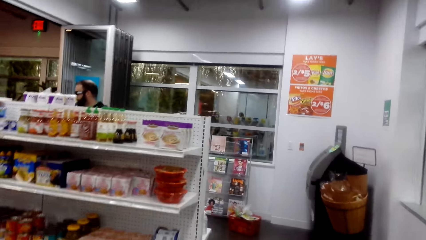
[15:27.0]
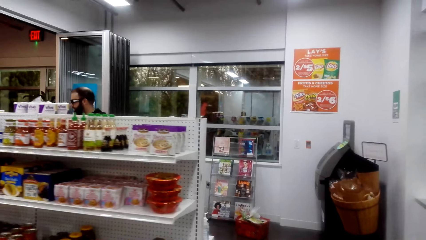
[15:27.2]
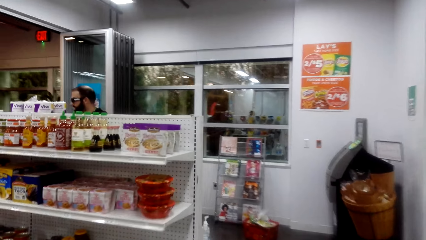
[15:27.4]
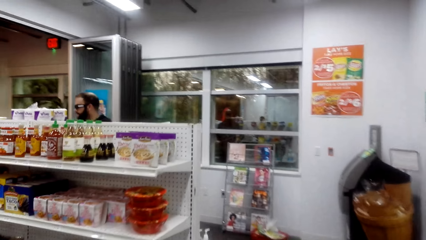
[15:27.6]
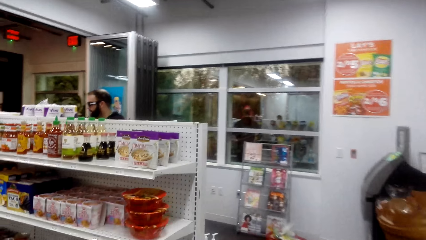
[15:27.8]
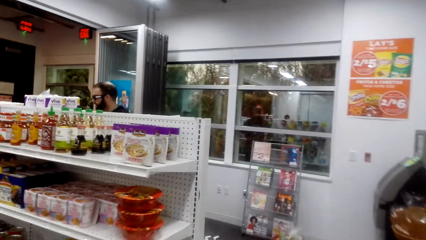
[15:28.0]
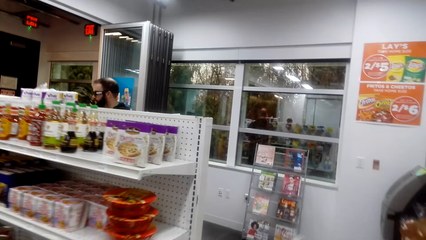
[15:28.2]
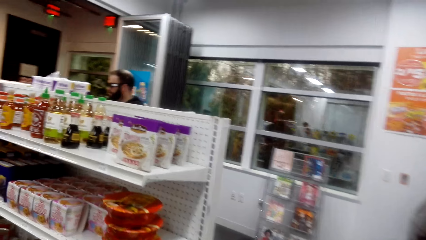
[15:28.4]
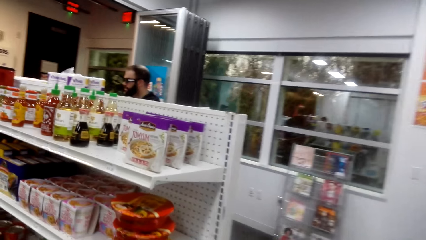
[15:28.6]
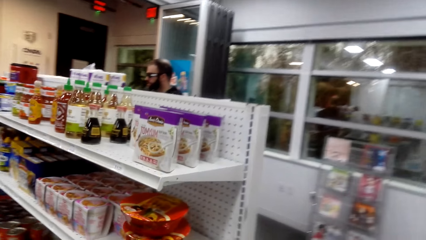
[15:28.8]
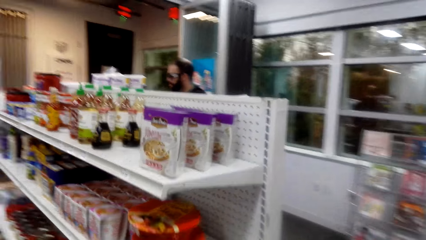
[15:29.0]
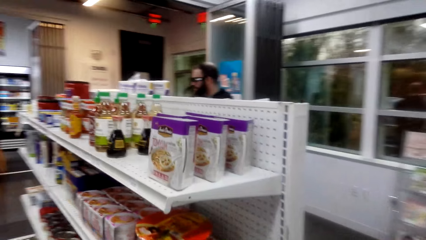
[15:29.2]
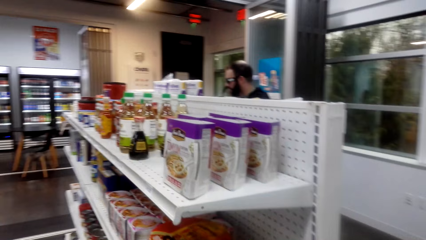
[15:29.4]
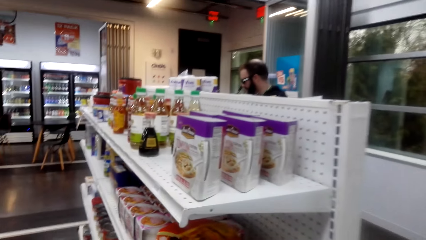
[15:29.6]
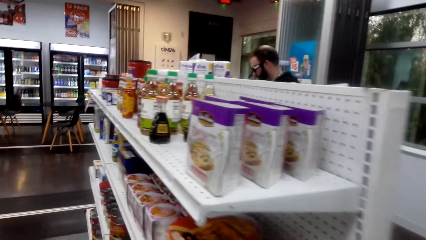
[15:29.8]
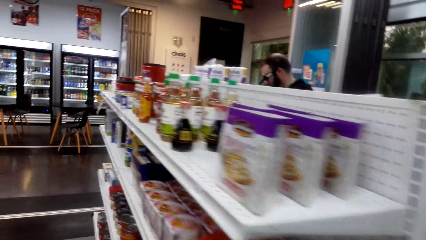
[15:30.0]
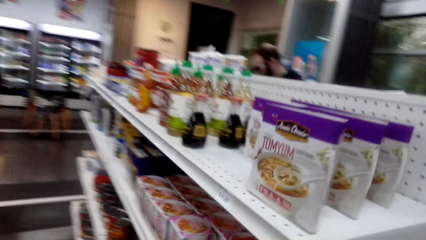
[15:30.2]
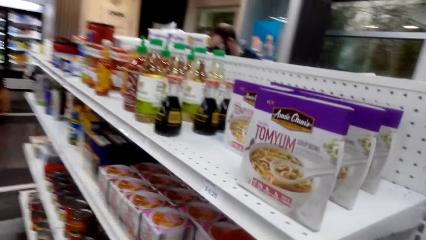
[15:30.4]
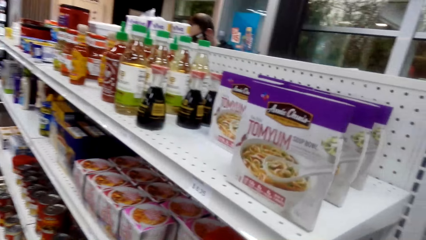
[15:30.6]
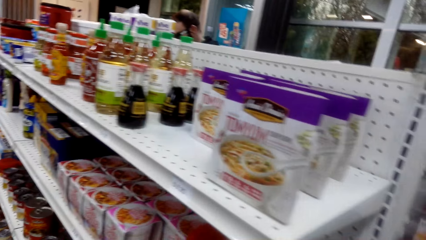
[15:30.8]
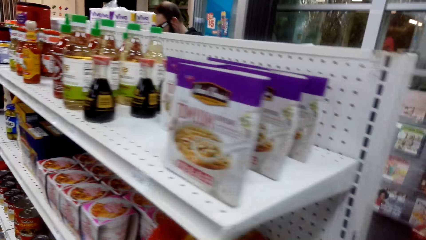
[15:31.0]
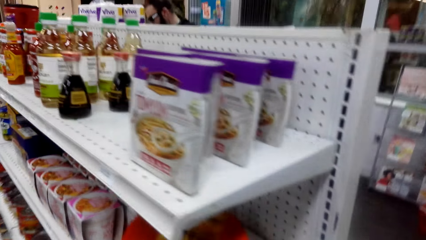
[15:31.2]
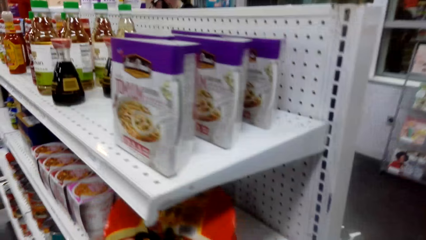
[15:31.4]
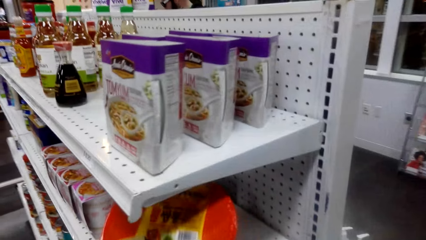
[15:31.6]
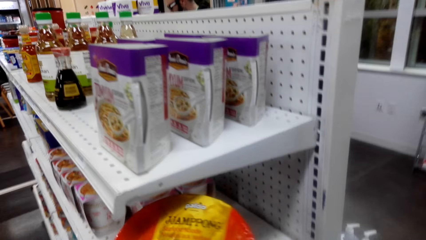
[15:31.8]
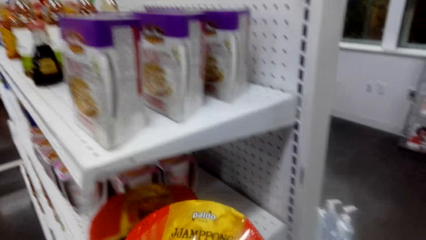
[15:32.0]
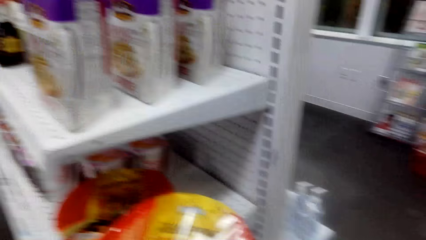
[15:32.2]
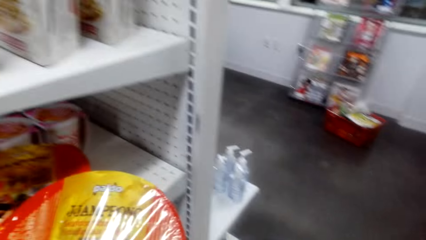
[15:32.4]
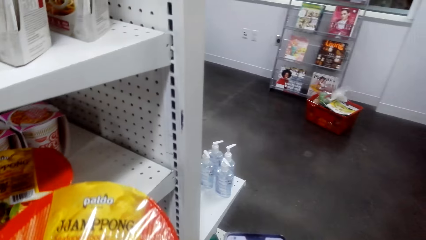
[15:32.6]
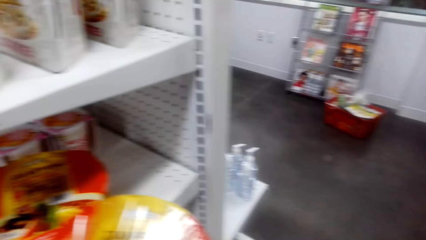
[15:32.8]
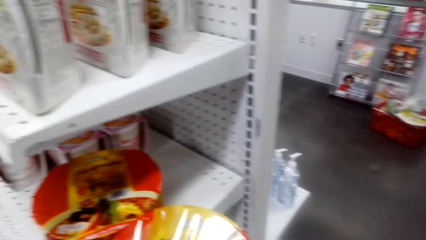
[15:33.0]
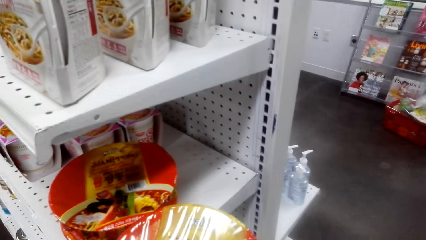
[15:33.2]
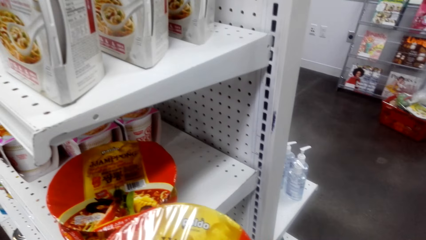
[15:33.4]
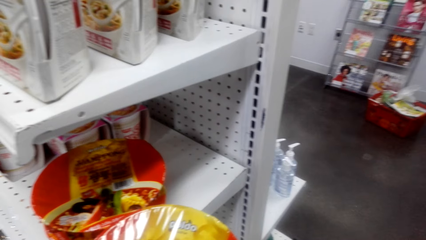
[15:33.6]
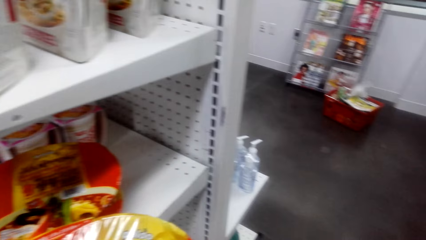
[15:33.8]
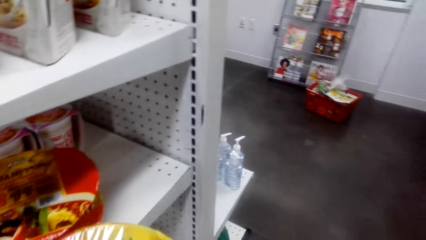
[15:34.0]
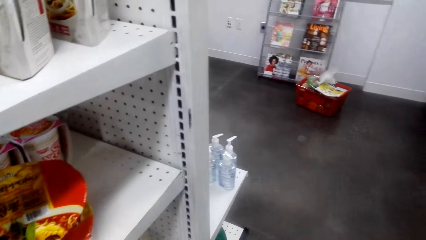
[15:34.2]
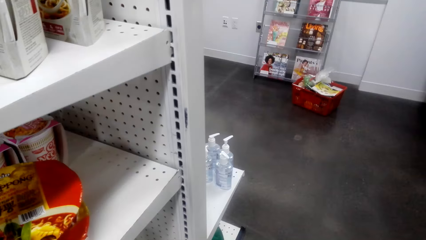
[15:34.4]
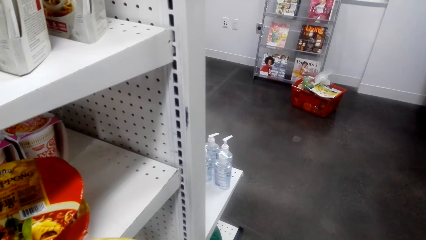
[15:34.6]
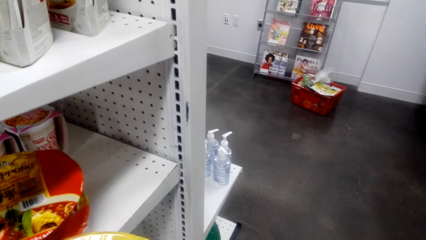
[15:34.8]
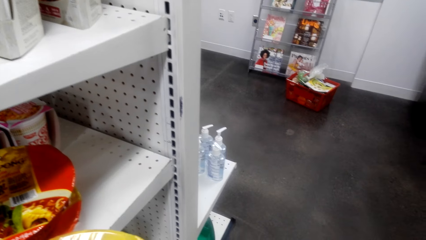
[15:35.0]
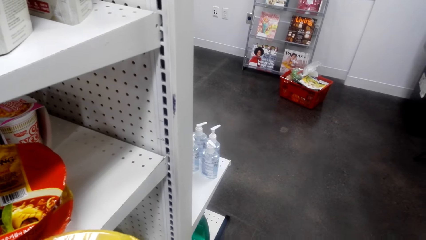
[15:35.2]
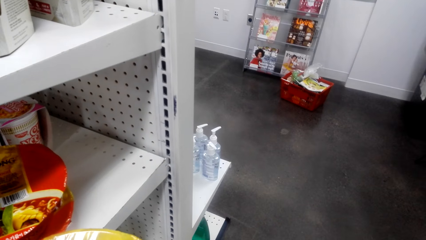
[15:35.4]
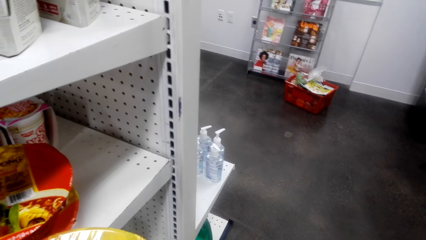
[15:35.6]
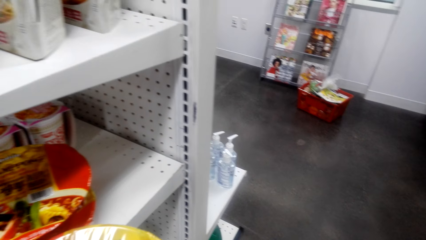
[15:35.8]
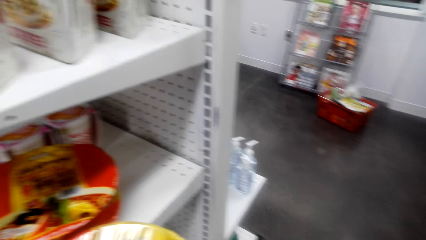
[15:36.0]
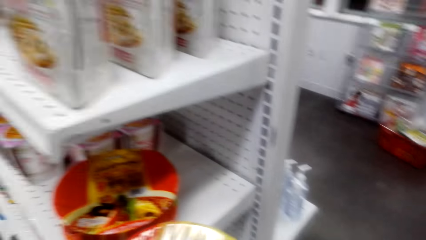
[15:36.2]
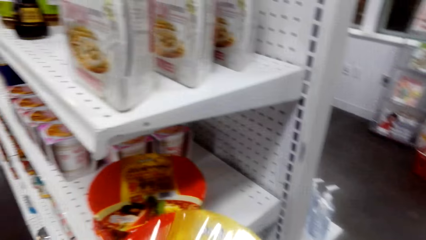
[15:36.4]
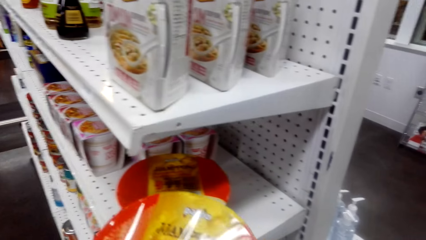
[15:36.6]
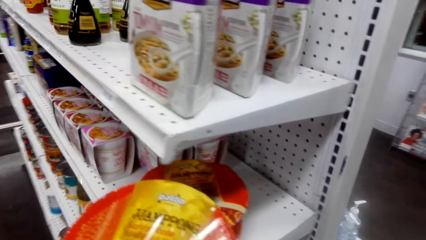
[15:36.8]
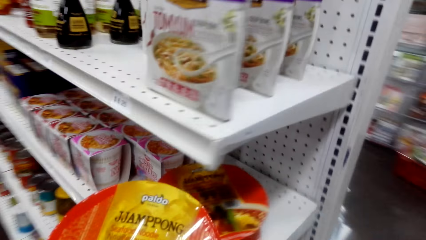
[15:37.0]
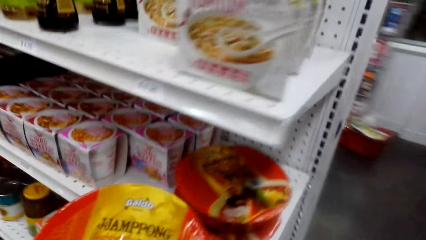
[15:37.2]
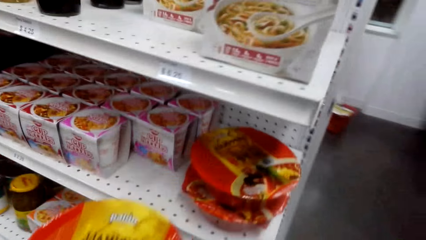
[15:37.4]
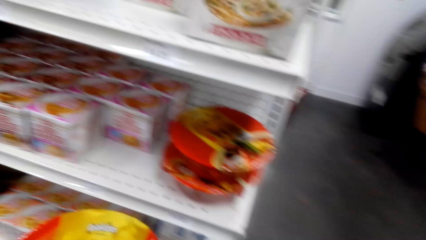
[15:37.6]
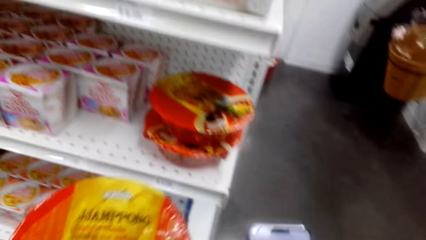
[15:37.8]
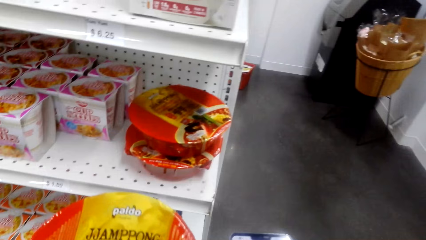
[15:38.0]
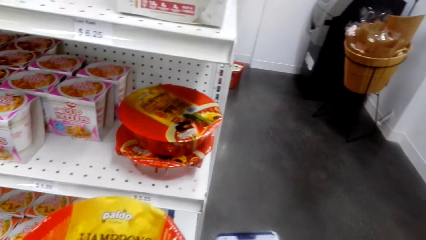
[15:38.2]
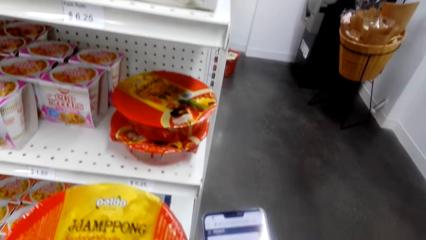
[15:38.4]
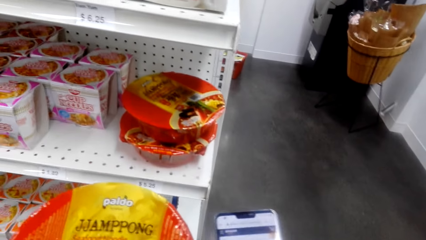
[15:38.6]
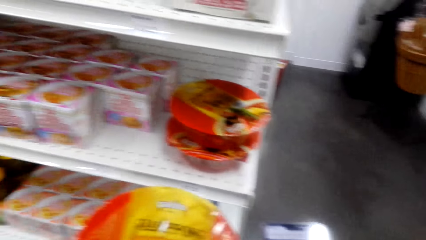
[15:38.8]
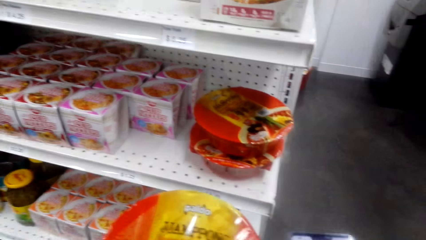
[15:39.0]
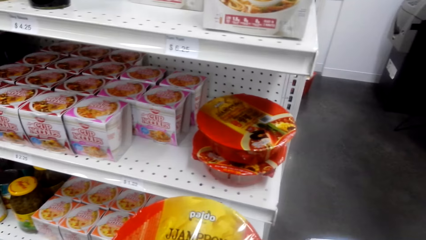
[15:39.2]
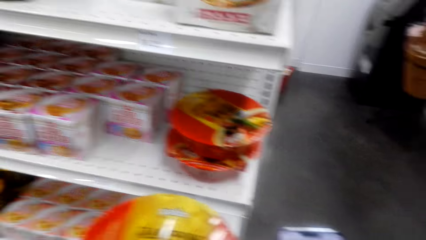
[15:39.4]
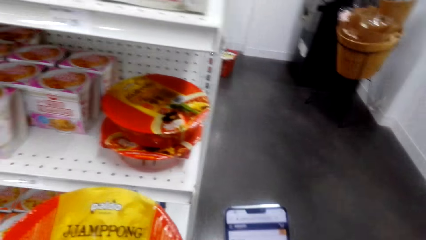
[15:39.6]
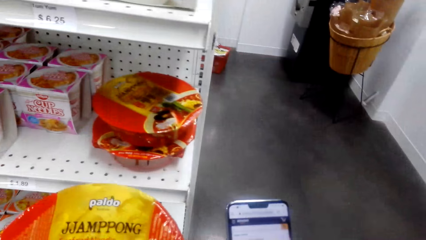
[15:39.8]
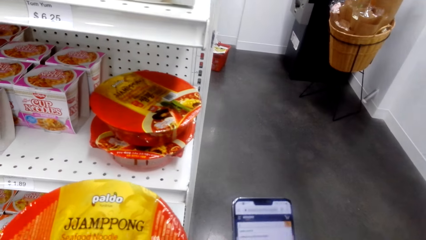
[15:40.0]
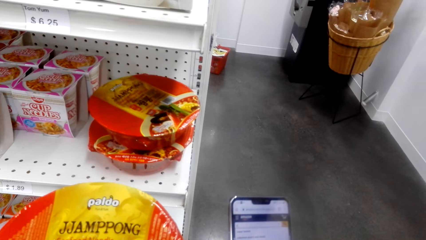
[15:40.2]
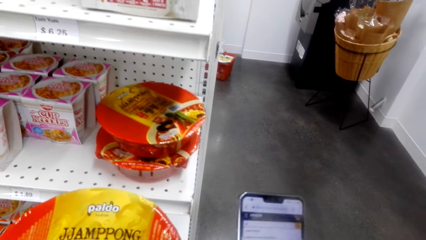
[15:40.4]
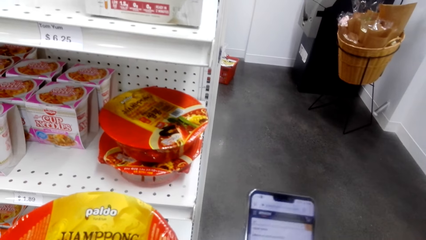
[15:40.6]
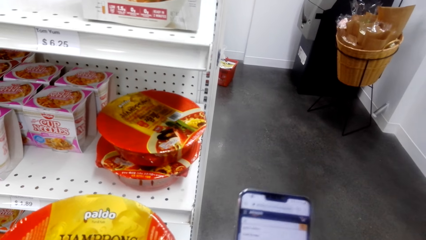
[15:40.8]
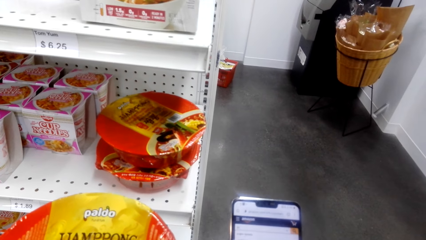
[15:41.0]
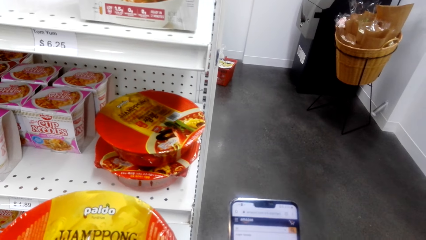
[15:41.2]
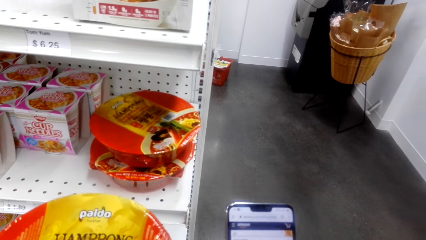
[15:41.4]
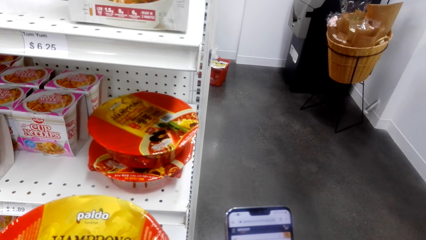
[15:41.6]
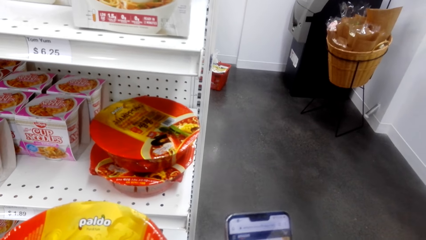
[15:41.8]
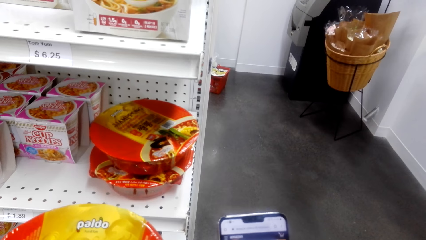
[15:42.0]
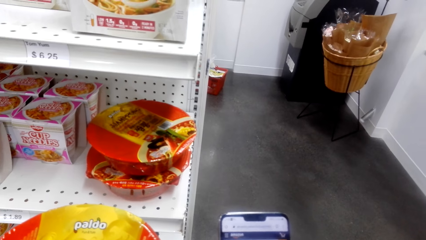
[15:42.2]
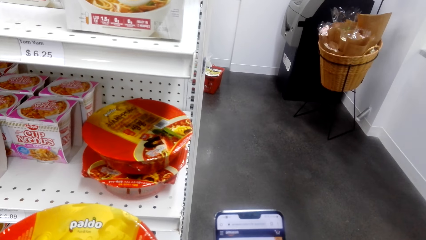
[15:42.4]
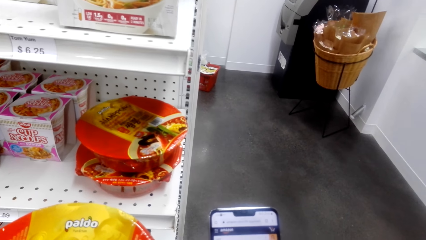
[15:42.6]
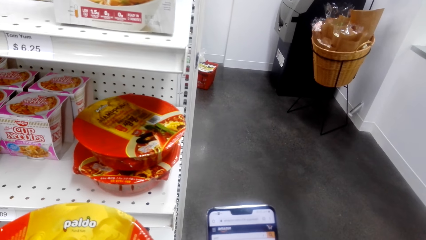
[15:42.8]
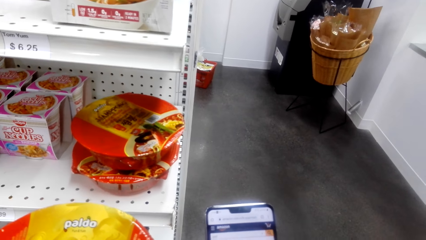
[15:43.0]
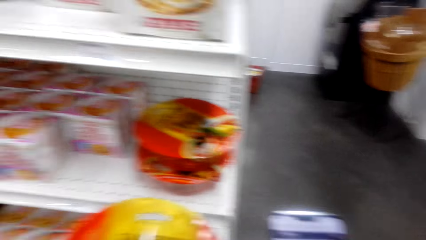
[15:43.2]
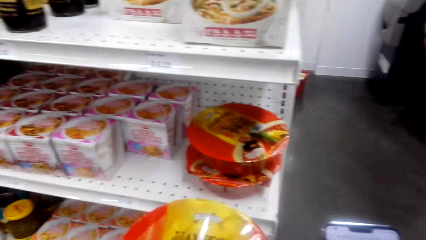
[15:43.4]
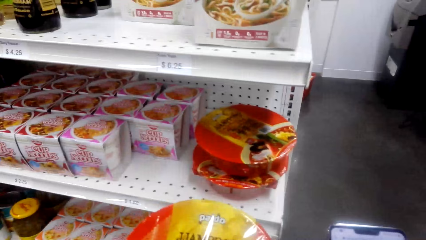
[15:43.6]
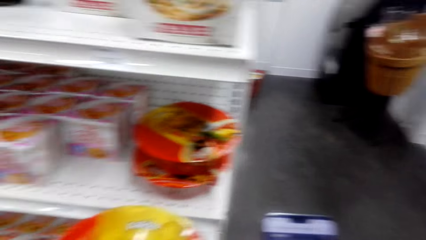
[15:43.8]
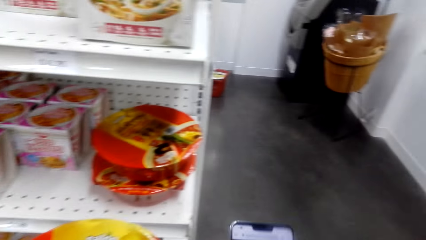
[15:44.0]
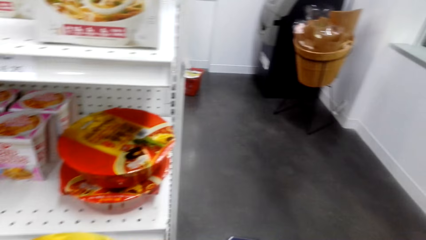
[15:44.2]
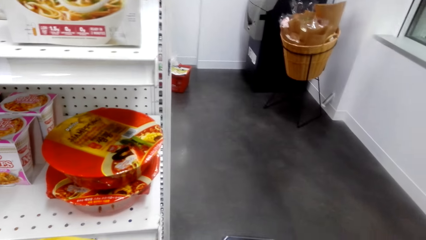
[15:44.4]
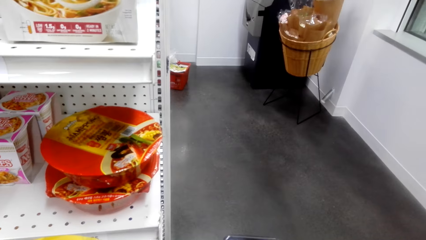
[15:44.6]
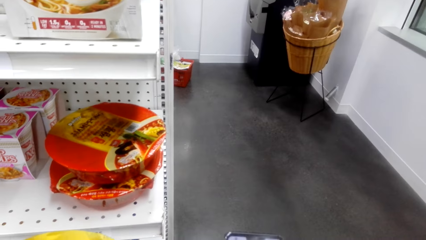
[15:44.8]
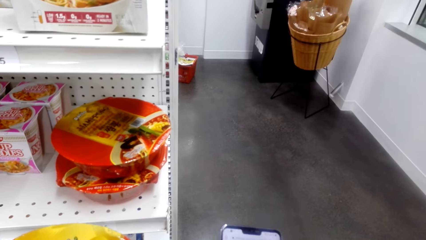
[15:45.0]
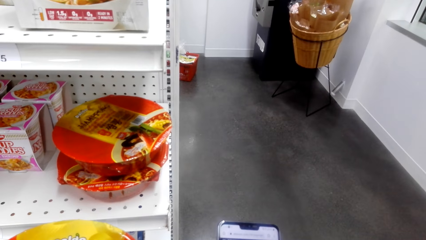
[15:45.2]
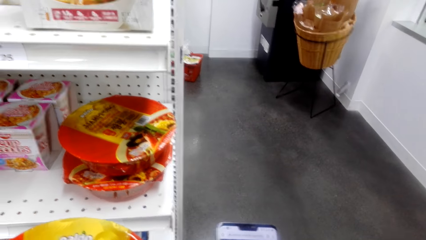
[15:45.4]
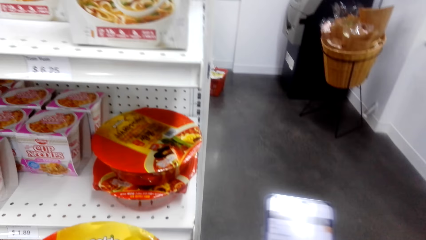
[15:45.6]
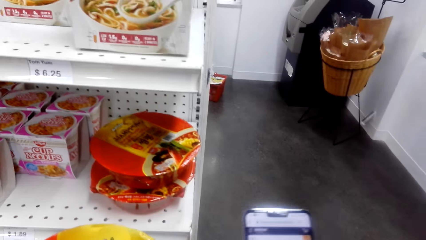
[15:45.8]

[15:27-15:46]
The camera wearer picks up the noodles on the shelf. They check the noodles. They use the phone.
